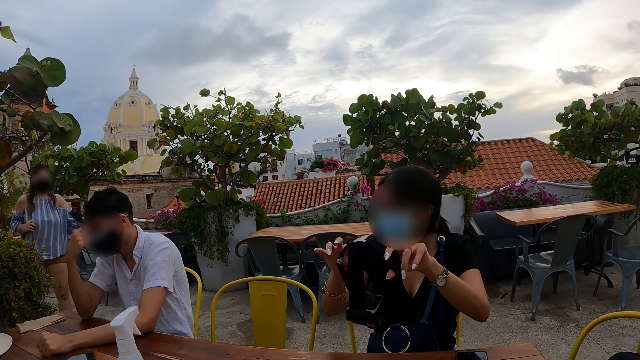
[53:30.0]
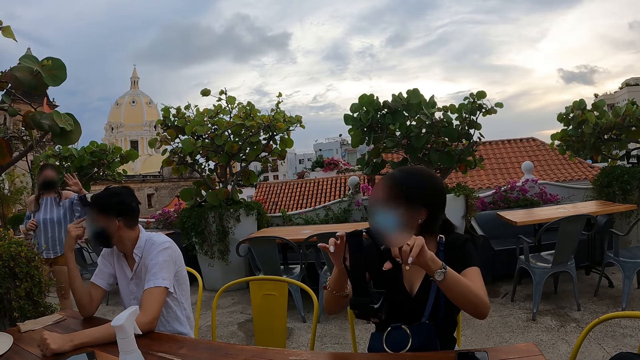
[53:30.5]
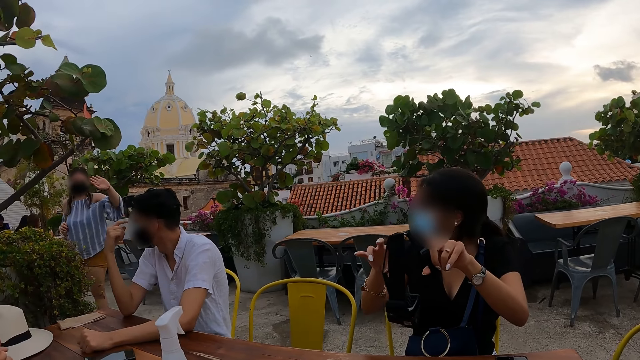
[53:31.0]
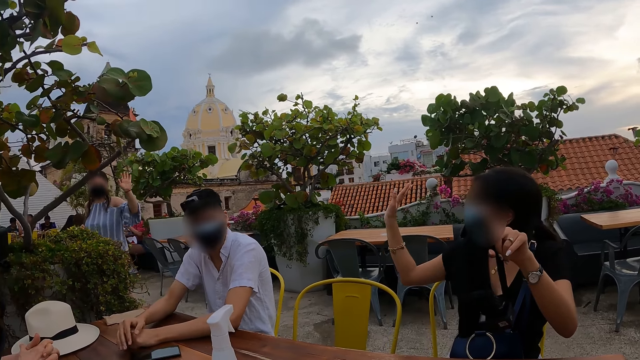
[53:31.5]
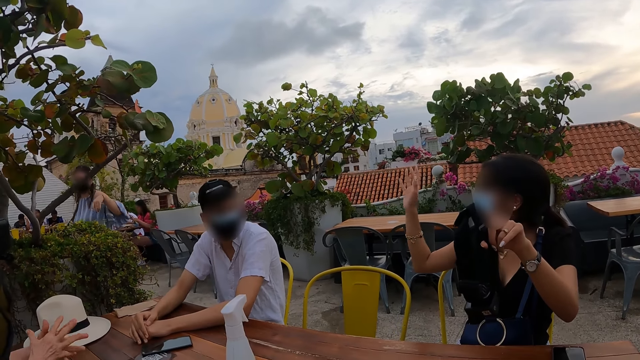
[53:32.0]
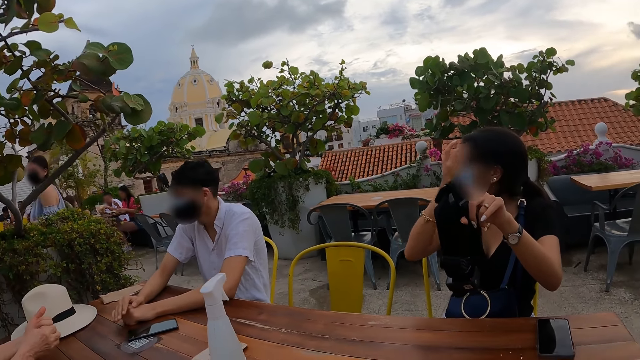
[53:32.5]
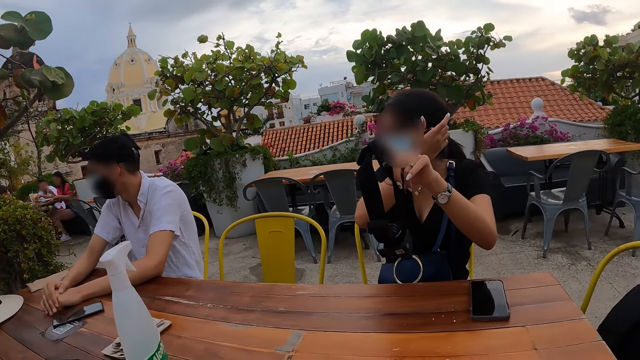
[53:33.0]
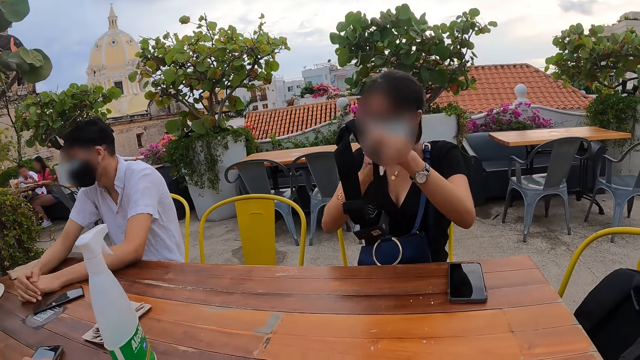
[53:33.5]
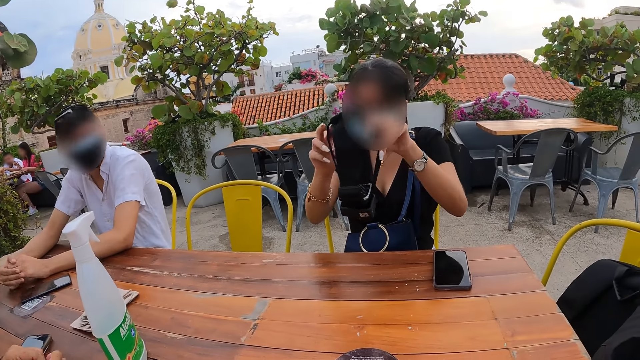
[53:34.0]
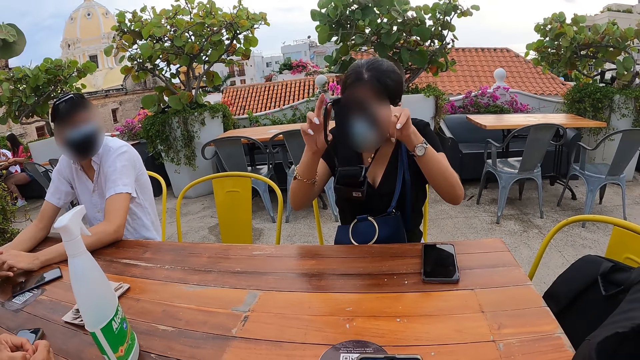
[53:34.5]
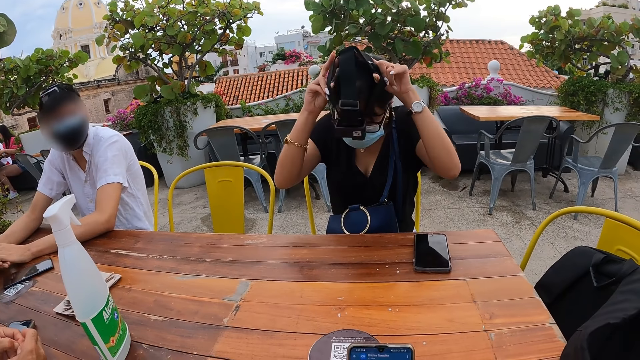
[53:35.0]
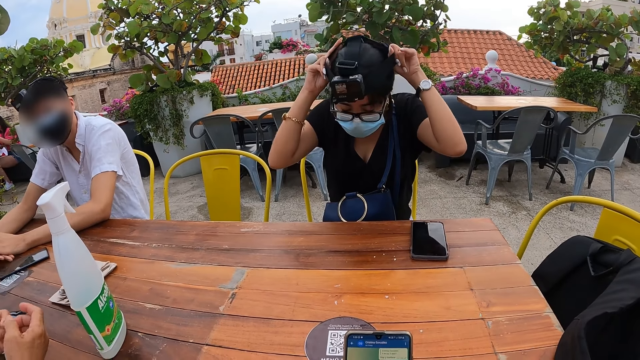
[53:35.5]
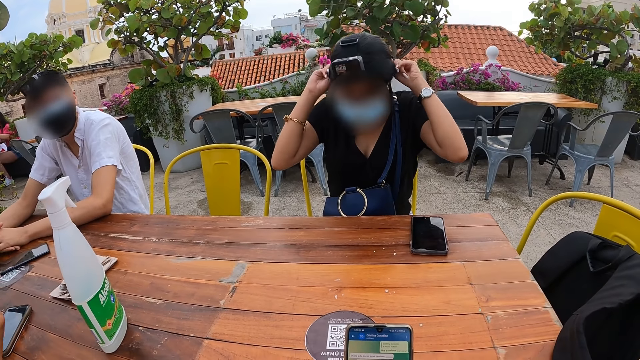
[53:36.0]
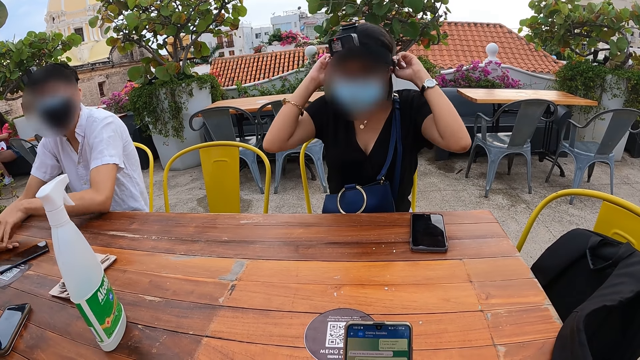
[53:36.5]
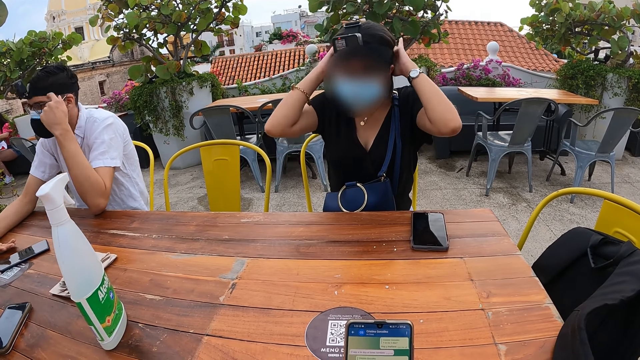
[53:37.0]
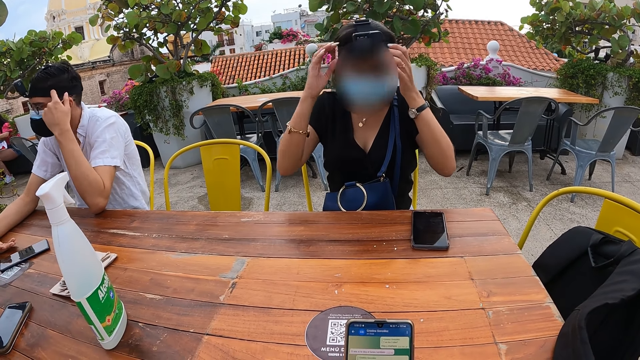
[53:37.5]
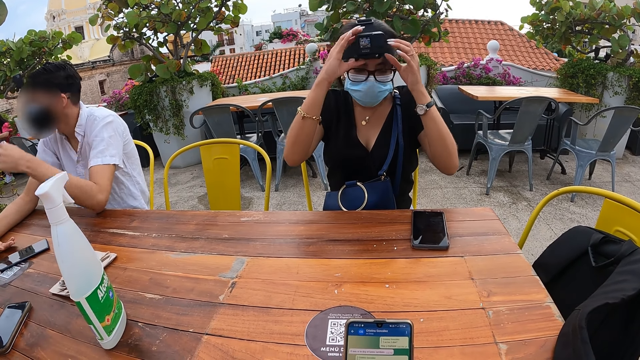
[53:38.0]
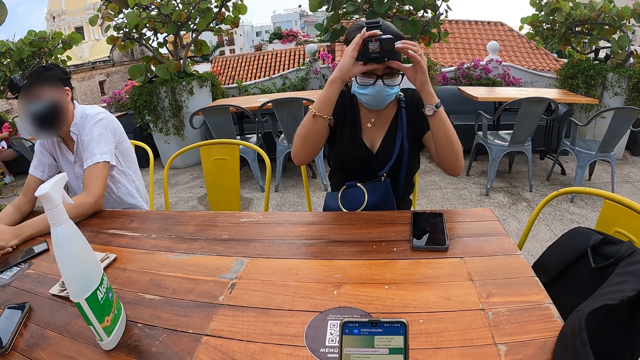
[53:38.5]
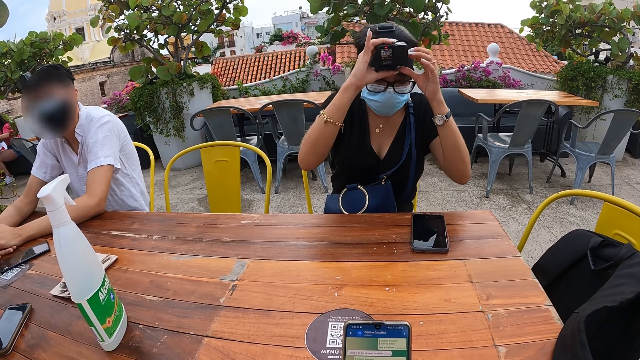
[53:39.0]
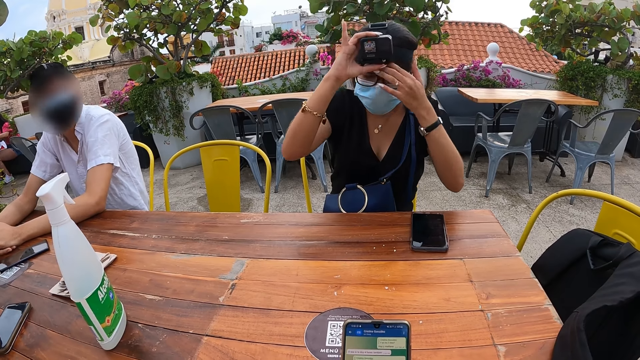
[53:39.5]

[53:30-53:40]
A lady waves at a man and another lady. The other lady waves at the first lady, adjusts her hair with her right hand, and wears her camera with her hands. The camera wearer browses the phone. The man puts his left hand on his head.

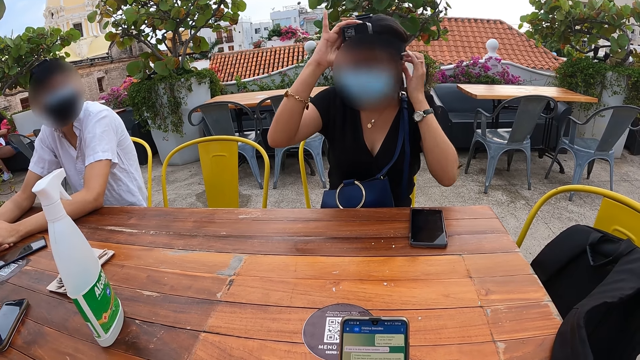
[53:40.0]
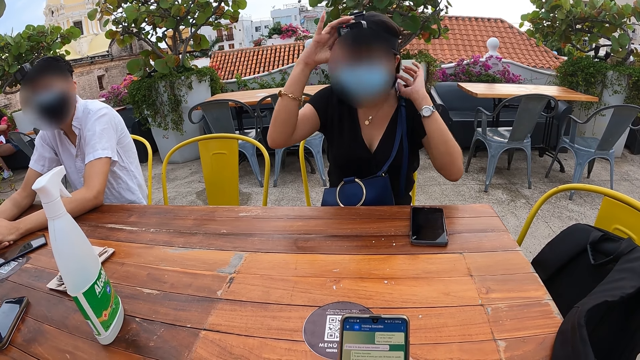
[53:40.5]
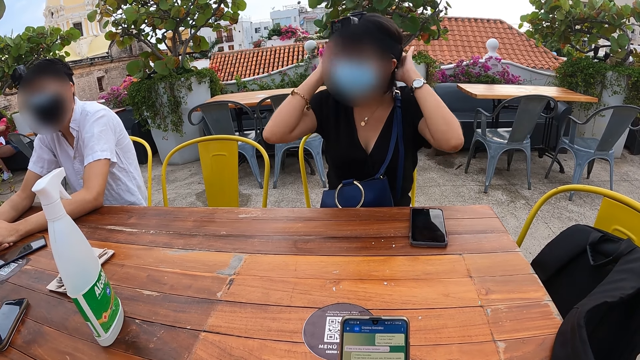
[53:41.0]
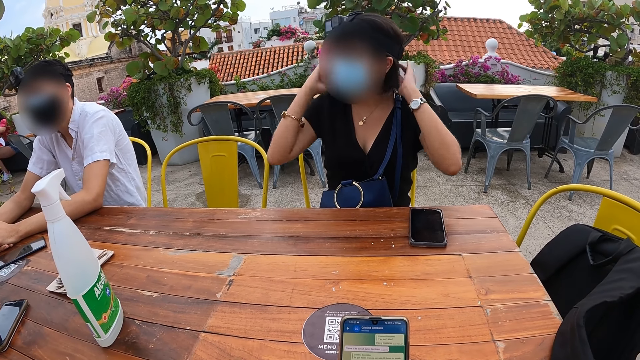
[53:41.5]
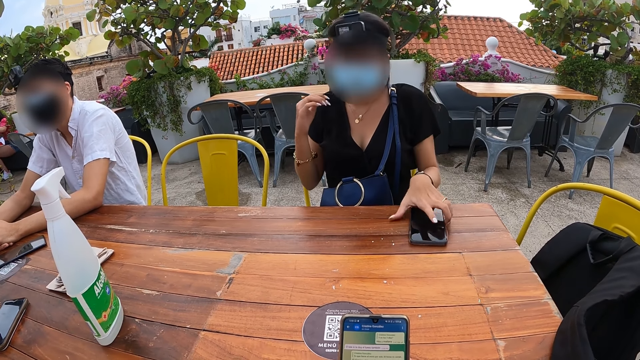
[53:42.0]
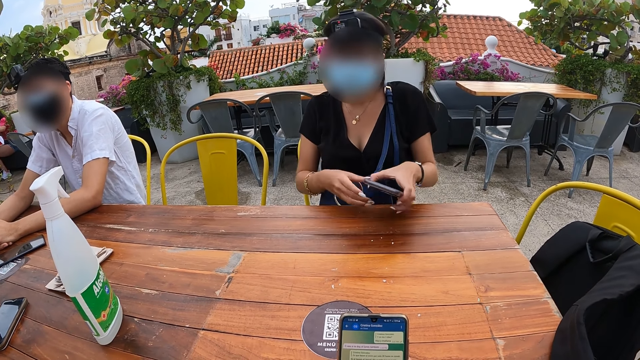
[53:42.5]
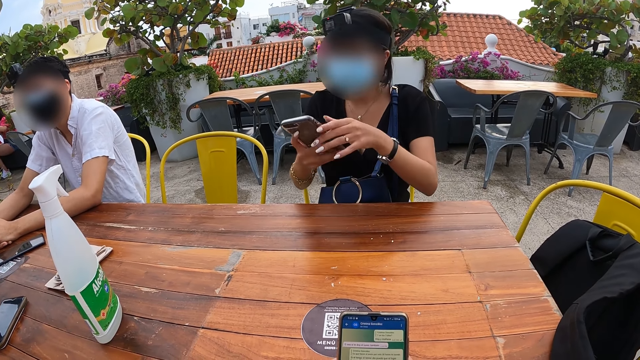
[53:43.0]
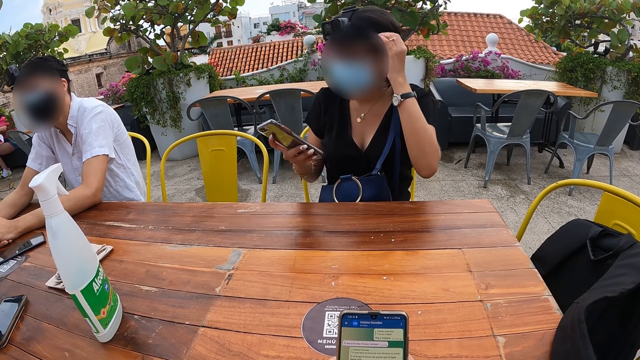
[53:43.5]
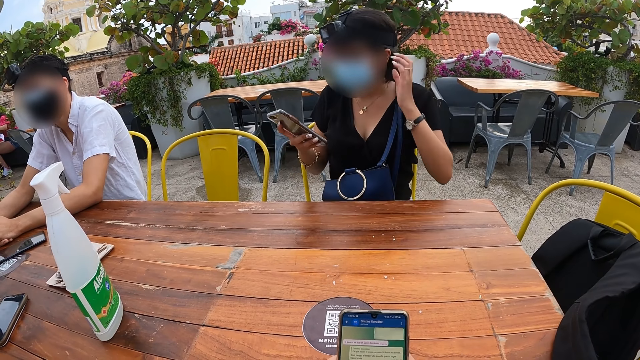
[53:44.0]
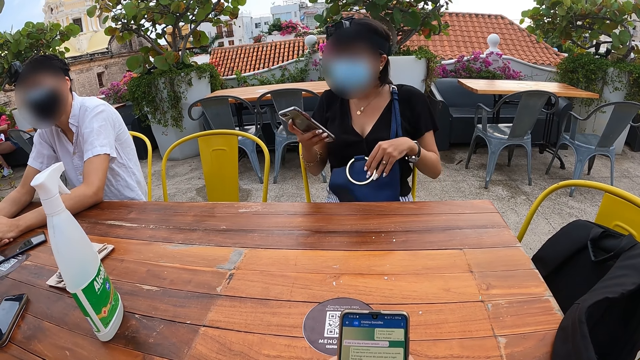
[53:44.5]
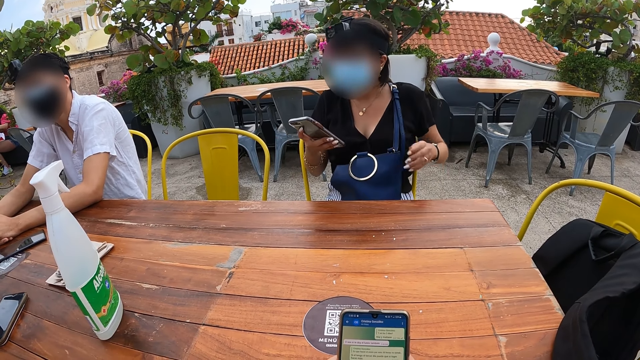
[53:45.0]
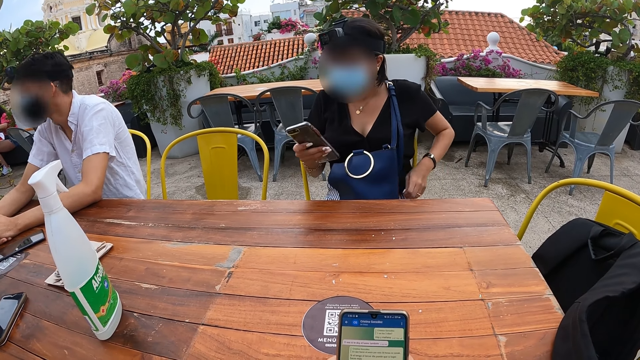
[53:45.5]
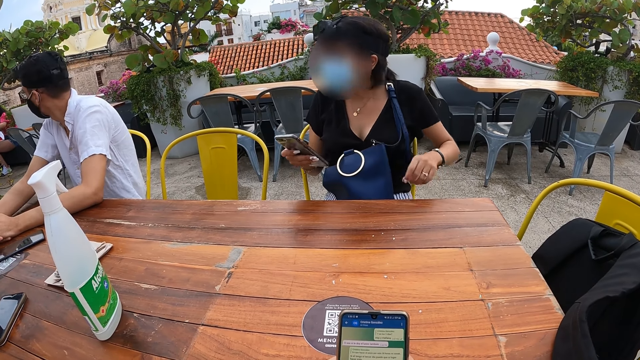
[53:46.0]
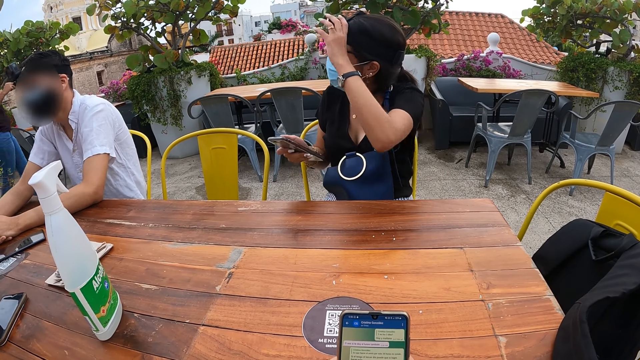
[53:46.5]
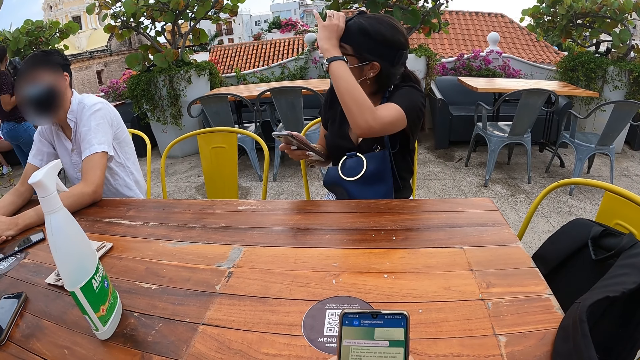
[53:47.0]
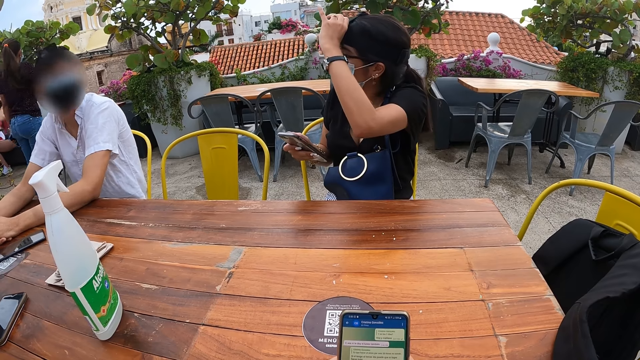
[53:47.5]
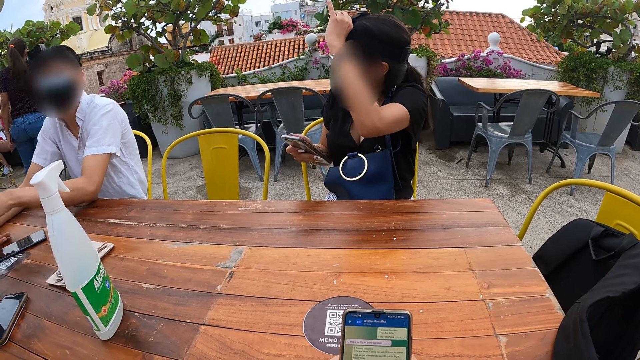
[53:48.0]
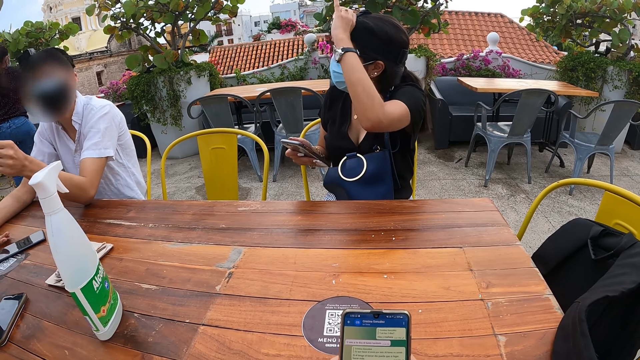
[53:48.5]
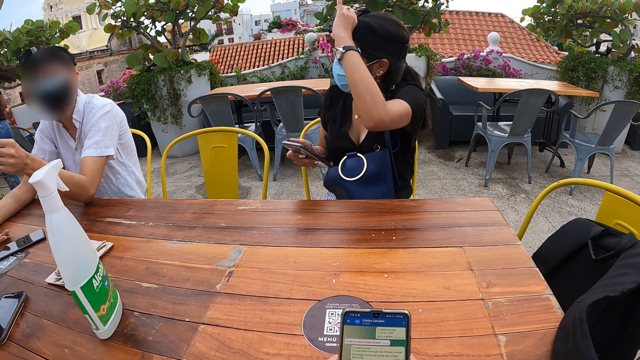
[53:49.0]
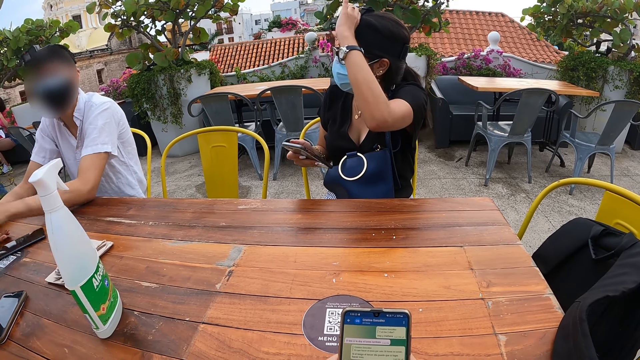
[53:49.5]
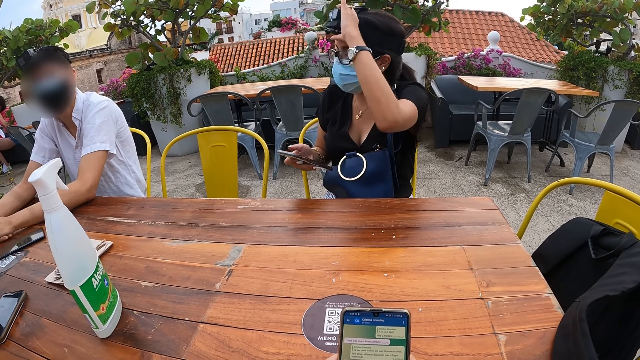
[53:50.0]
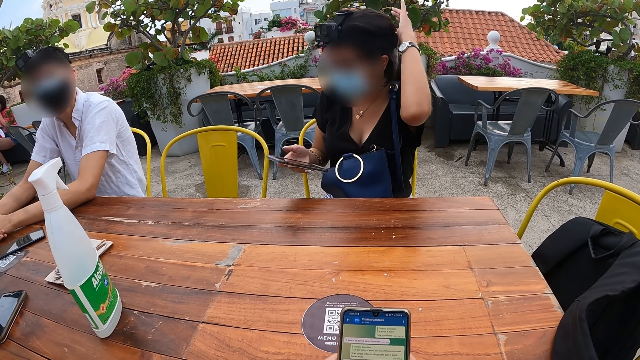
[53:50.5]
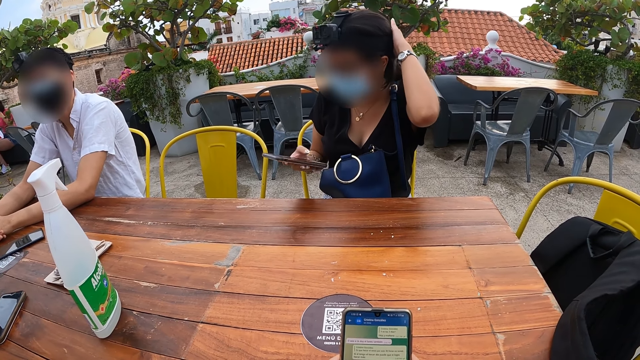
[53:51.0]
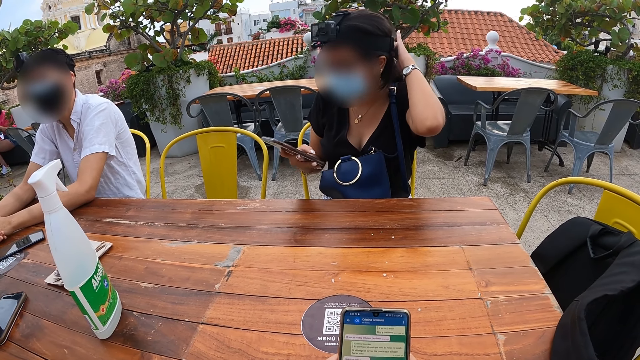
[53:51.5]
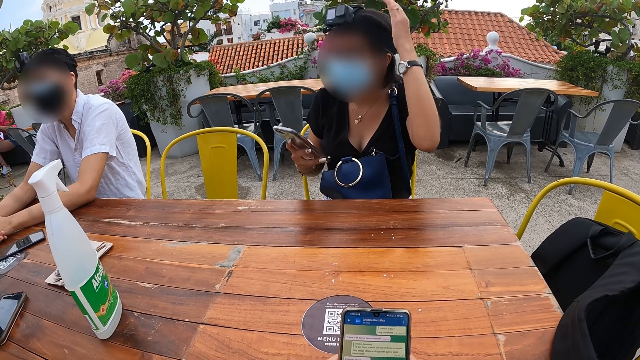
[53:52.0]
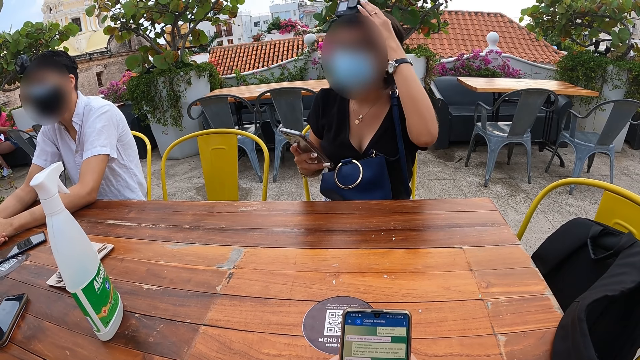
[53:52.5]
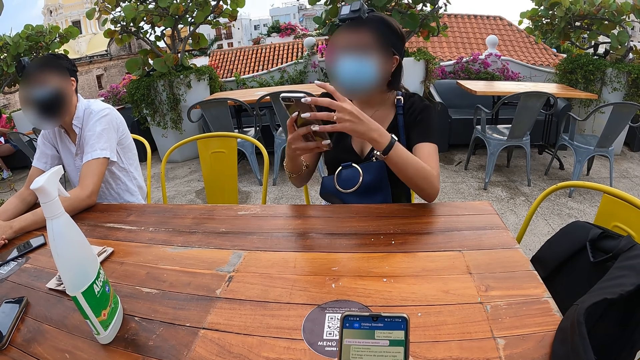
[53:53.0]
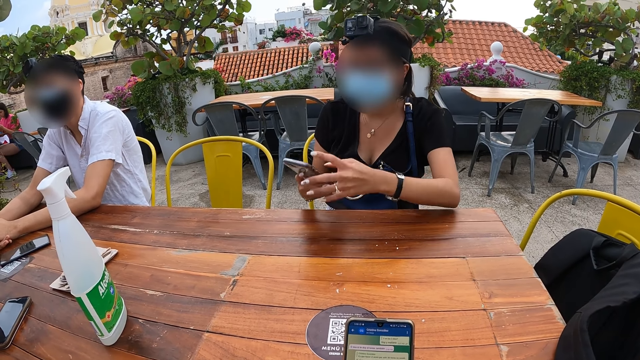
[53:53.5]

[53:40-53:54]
The camera wearer reads the messages. The lady picks her phone from the table with her left hand. The lady passes the phone from her left hand to her right hand. The lady adjusts her hair with her right hand. The lady operates the phone with her right hand. The lady adjusts her bag with her left hand. The lady adjusts her camera with her left hand. The man interacts with the lady and another man. The lady adjusts her hair with her left hand. The lady operates the phone with her hands.
